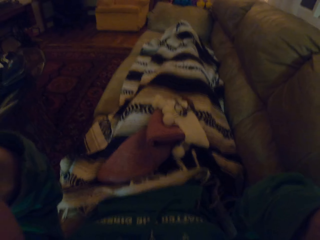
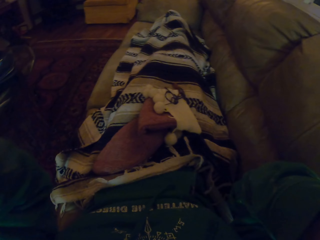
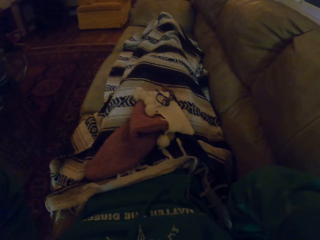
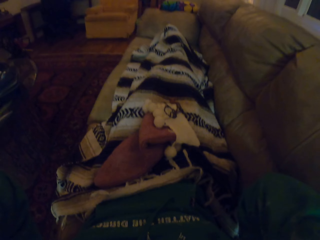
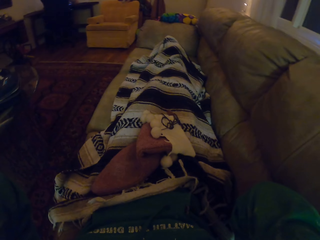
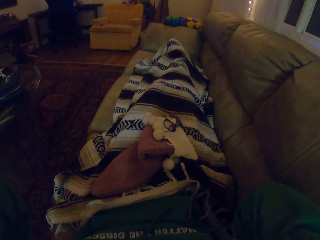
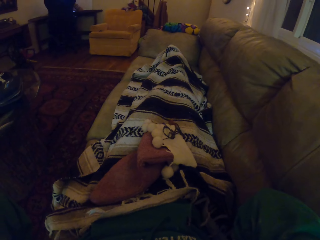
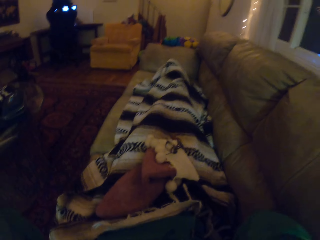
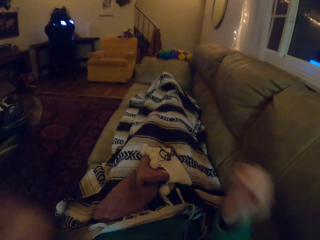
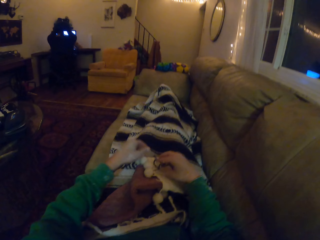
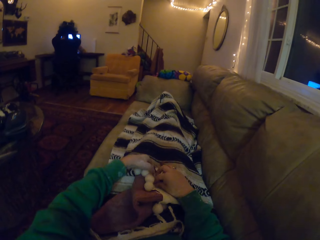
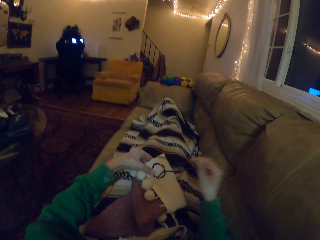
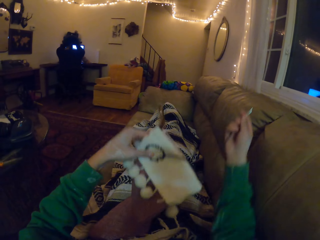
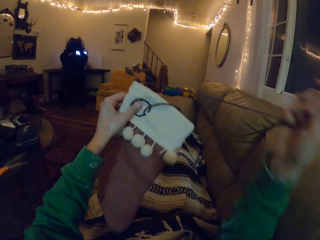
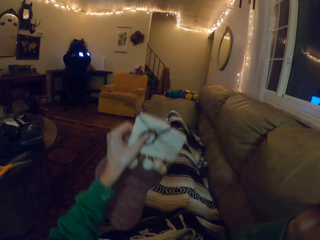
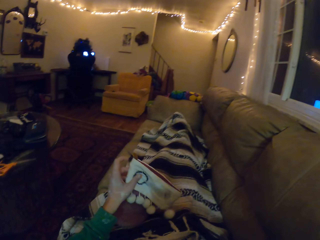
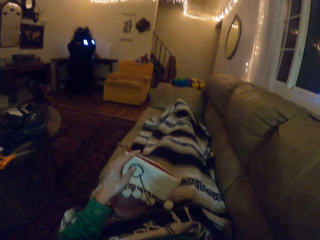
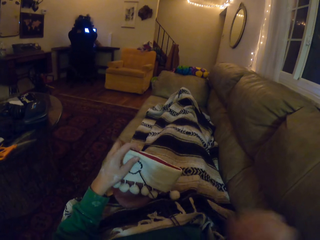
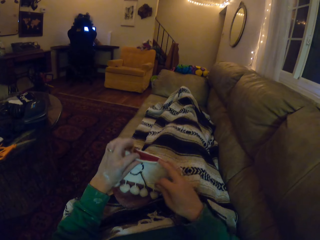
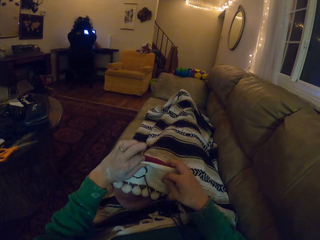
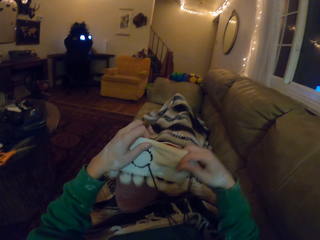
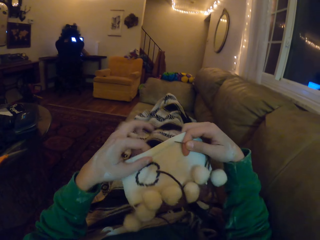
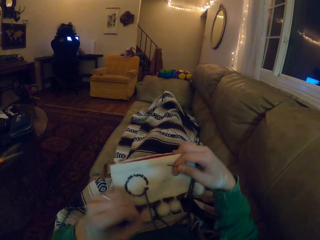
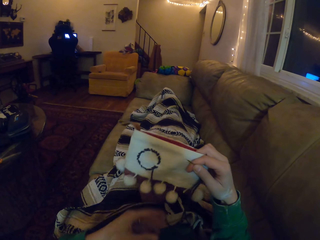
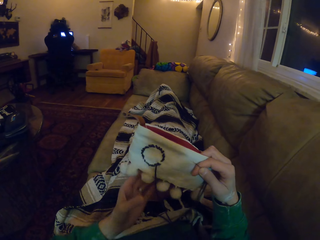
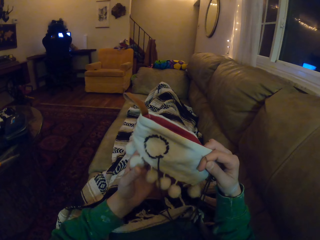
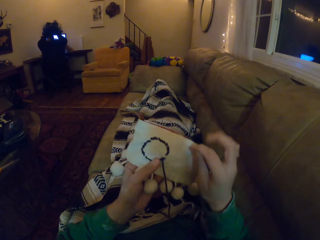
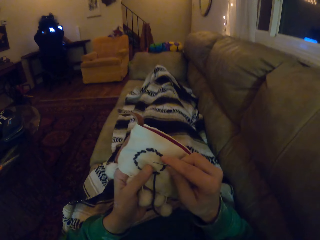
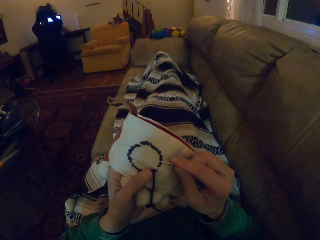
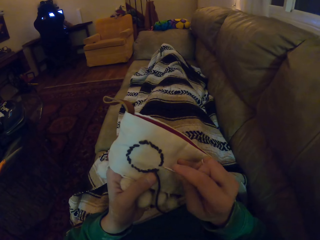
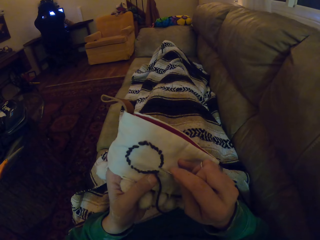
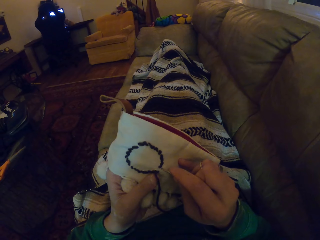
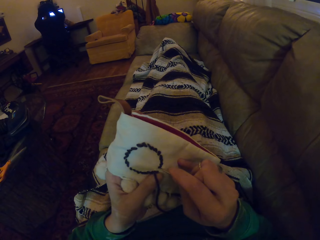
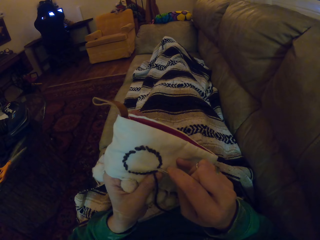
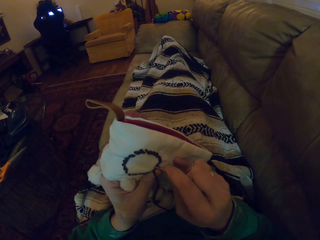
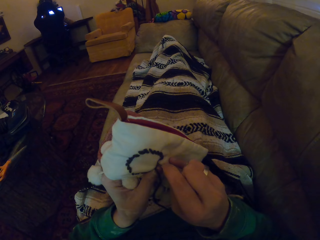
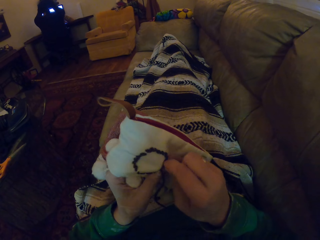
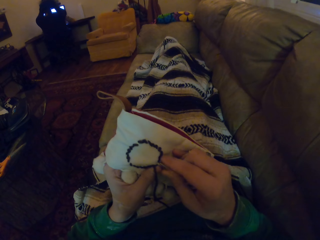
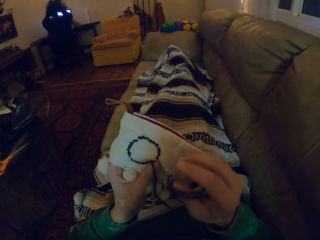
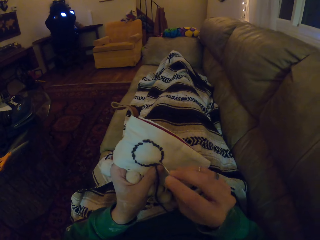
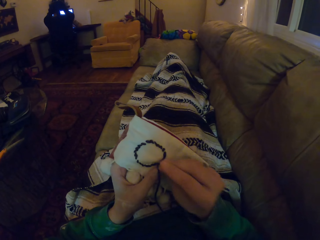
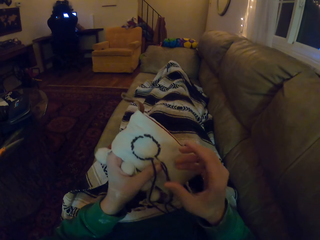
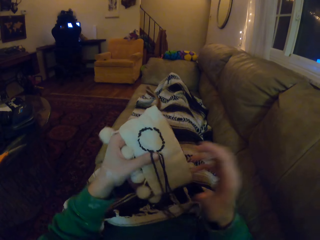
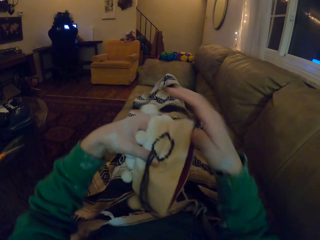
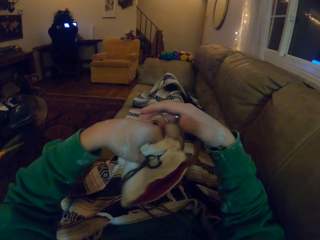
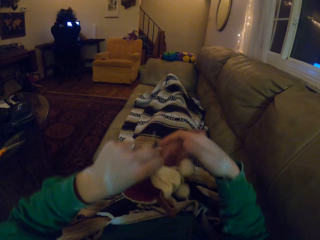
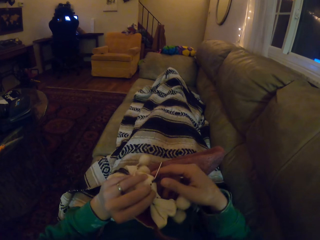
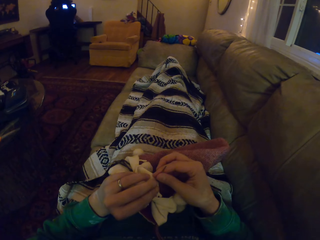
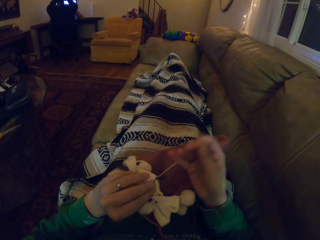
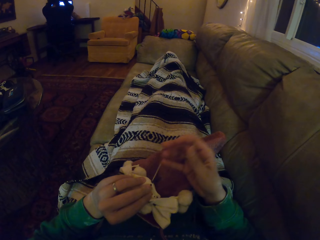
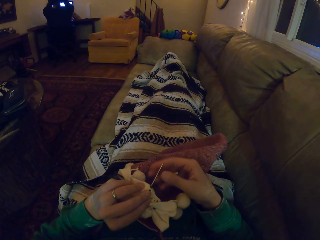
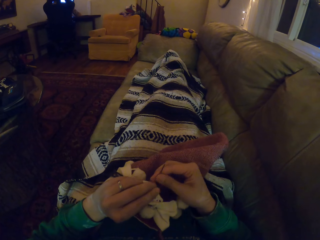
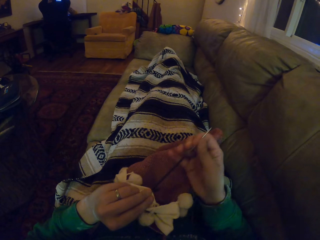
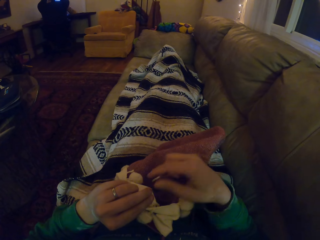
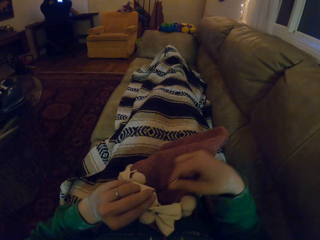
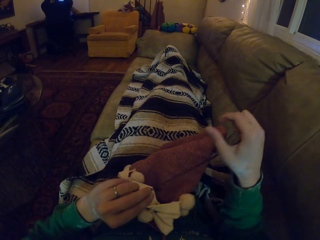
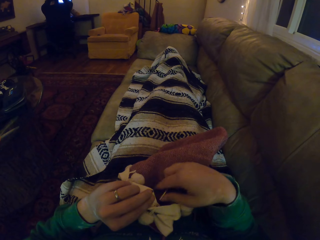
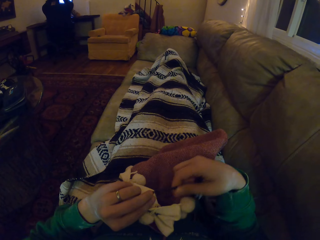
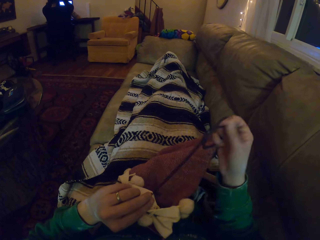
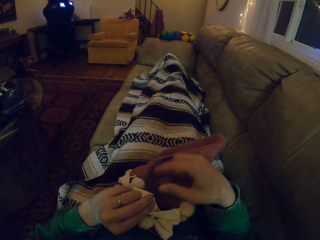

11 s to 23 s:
The camera wearer picks up the garment and the sewing needle with a thread. They pull the thread. They knit the fabric with the sewing needle. They adjust the garment. They turn the garment and pull the thread.

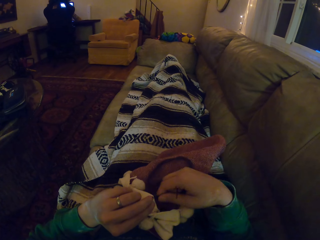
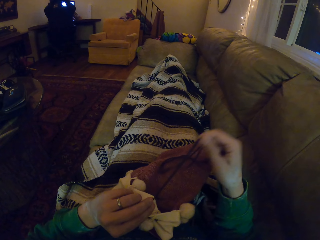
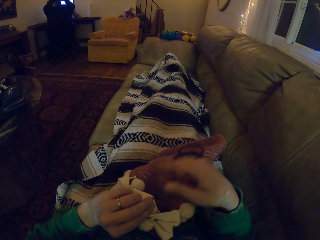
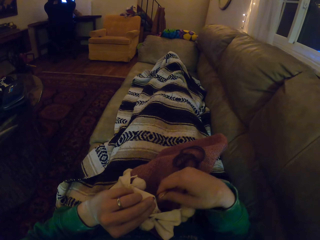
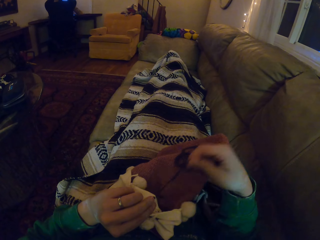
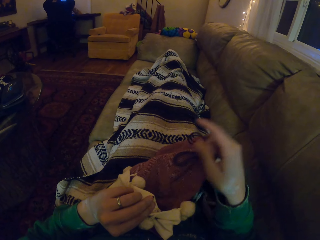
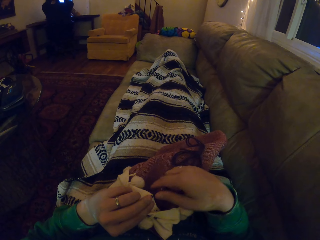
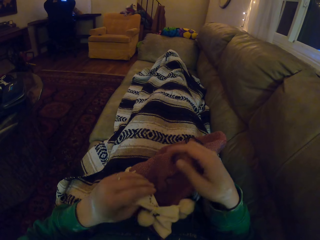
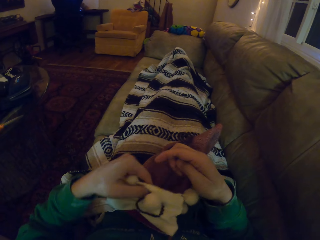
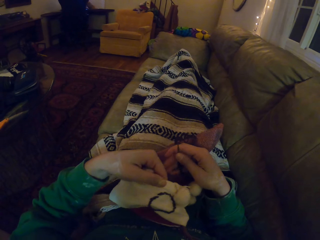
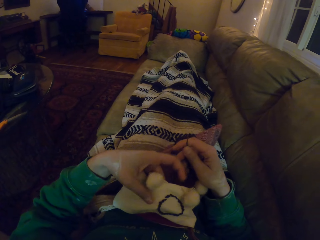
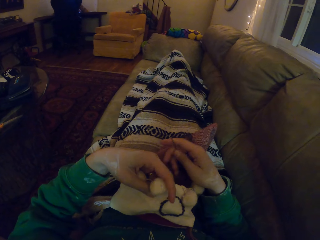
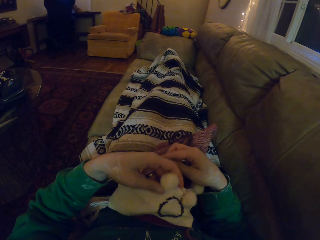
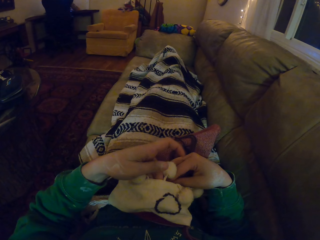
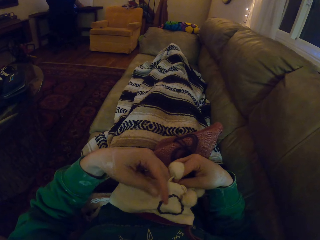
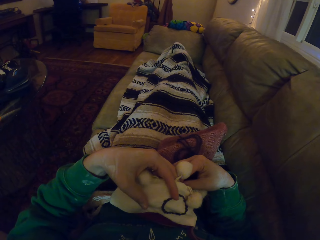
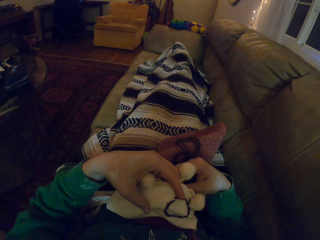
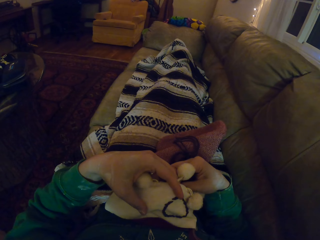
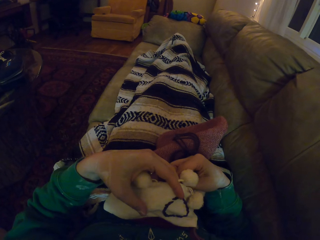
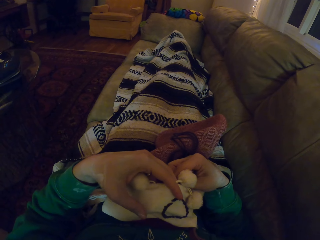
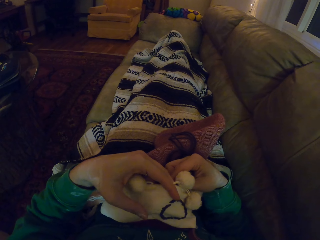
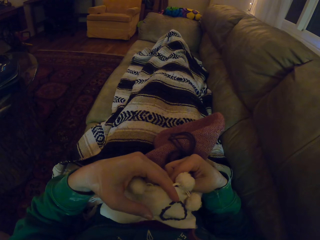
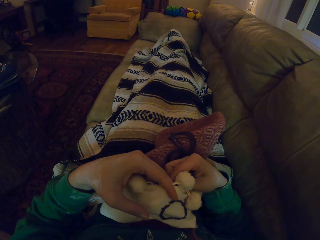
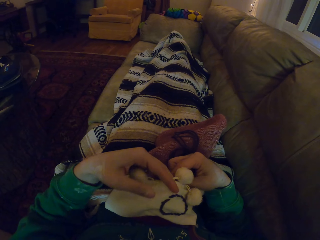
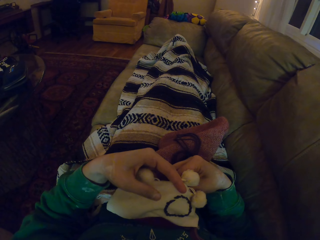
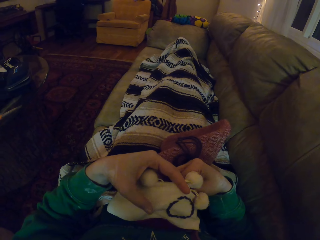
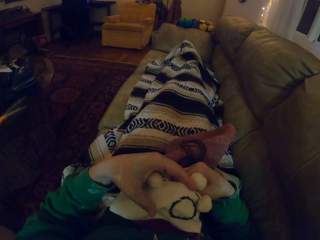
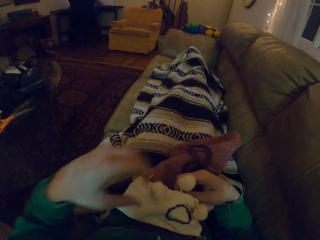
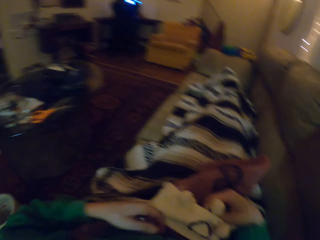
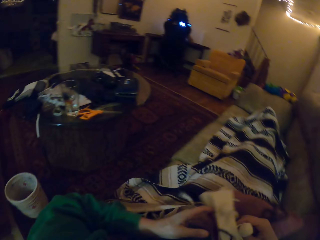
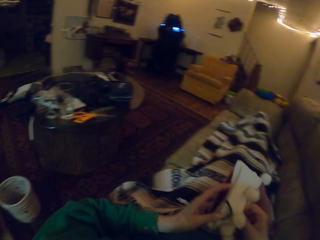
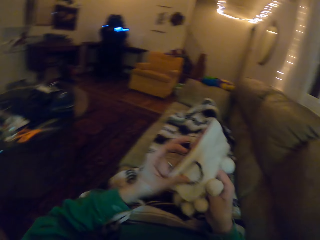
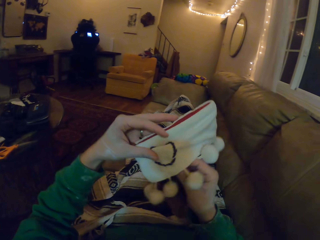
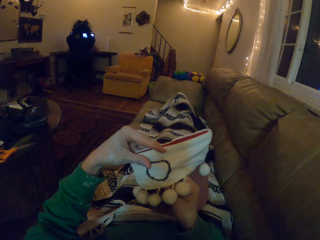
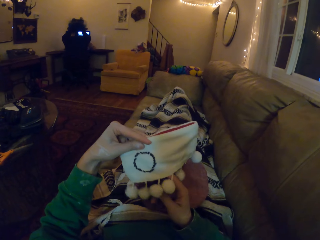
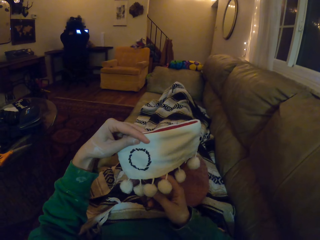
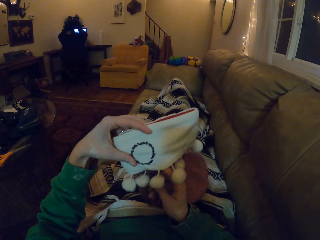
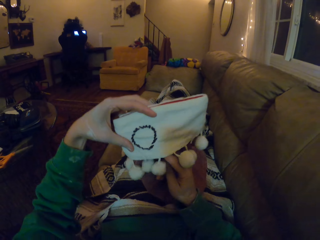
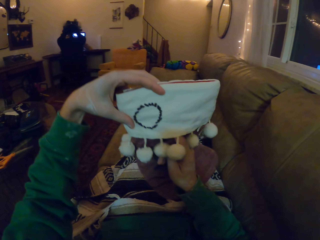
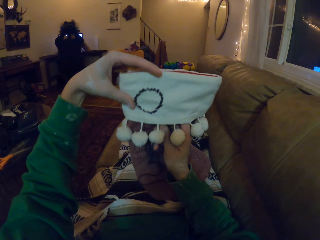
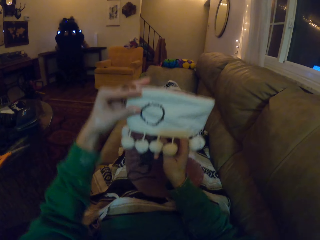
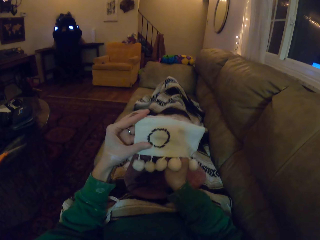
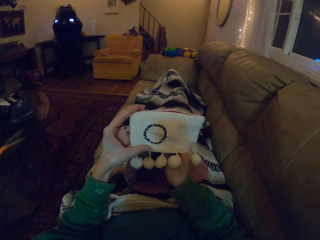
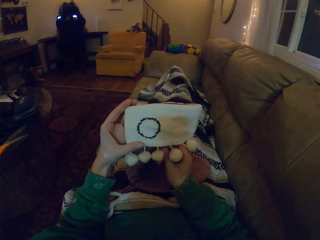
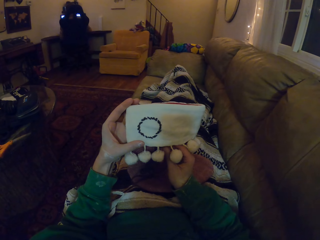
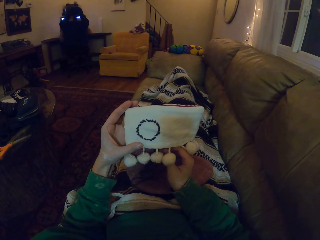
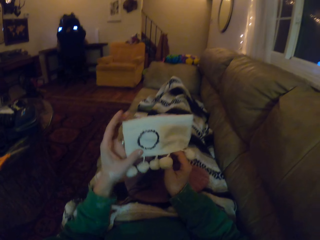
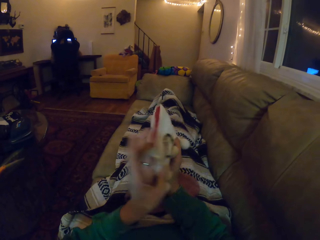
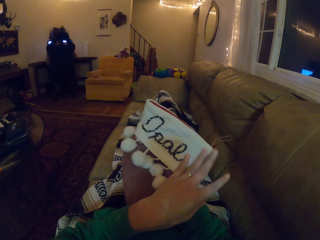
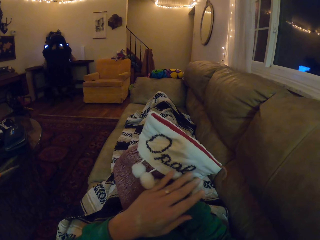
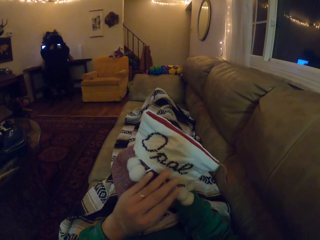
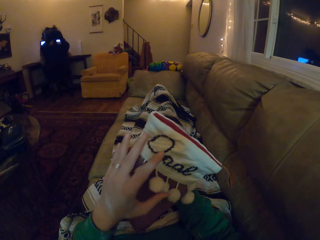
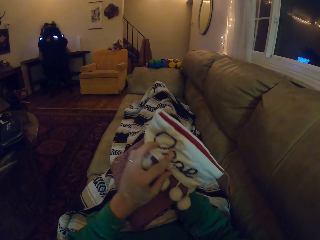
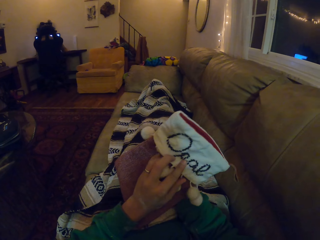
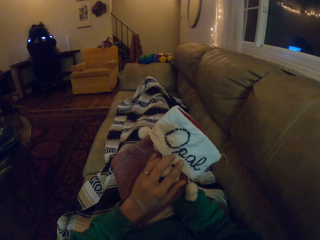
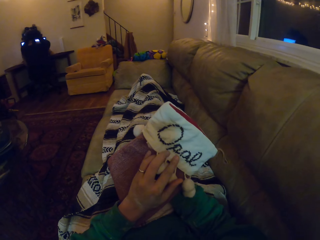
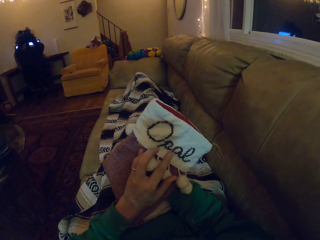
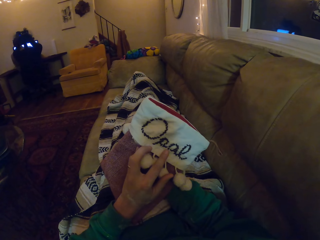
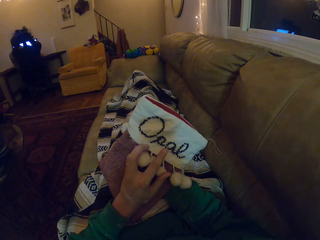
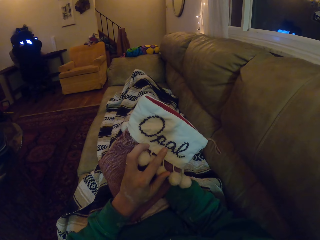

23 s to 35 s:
The camera wearer turns the garment. They adjust the garment. They knit the garment. They turn the garment. They stare at the garment. They turn the garment. They stare at the garment.
